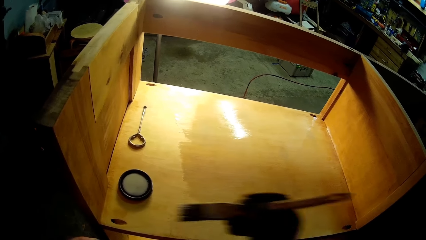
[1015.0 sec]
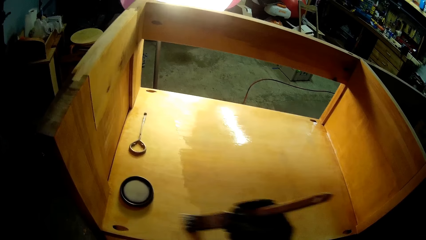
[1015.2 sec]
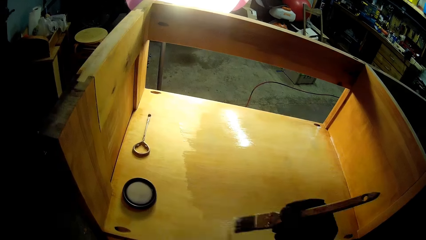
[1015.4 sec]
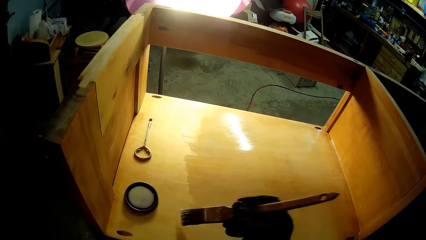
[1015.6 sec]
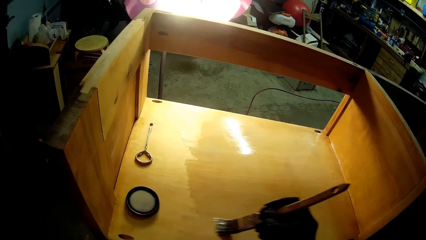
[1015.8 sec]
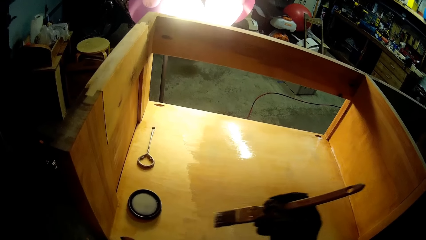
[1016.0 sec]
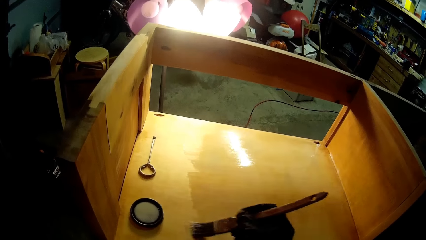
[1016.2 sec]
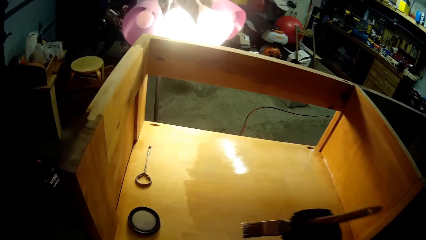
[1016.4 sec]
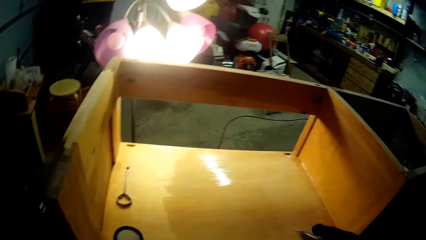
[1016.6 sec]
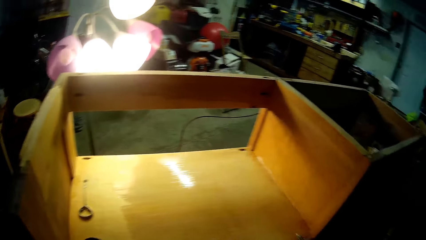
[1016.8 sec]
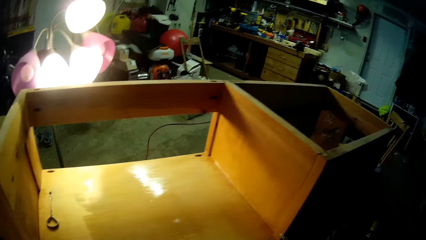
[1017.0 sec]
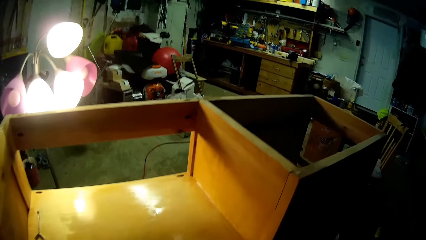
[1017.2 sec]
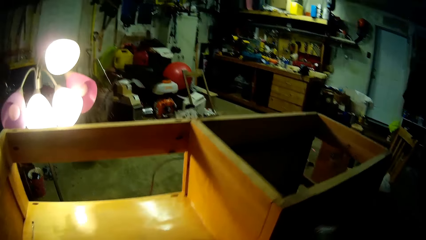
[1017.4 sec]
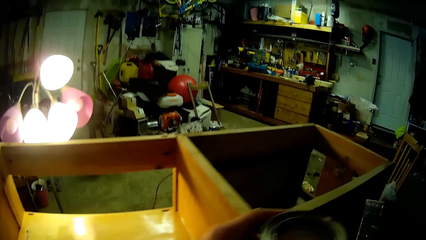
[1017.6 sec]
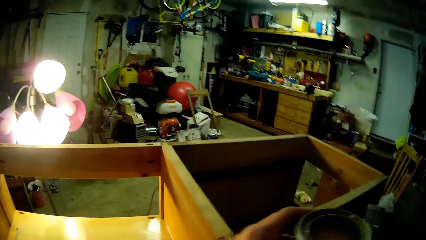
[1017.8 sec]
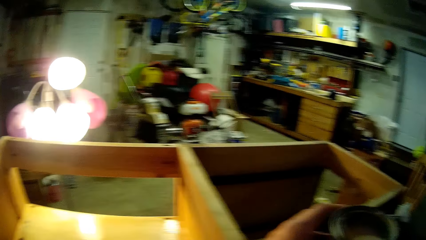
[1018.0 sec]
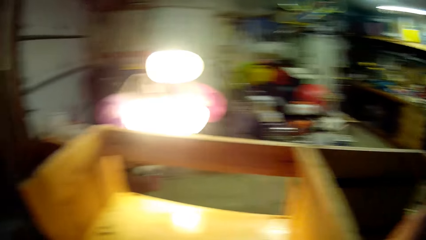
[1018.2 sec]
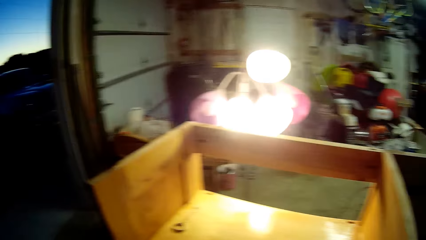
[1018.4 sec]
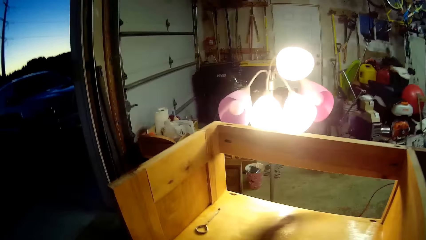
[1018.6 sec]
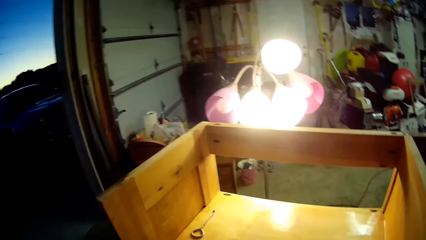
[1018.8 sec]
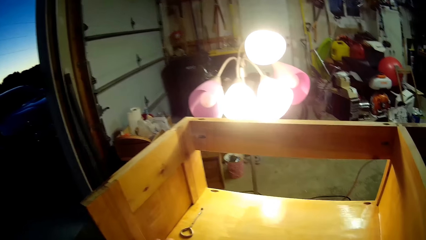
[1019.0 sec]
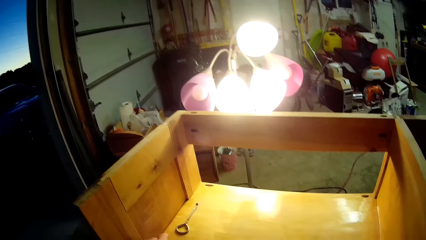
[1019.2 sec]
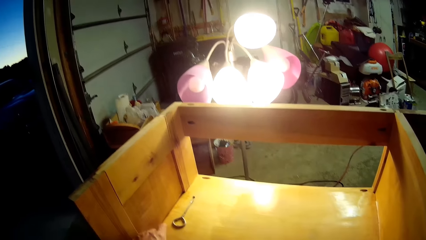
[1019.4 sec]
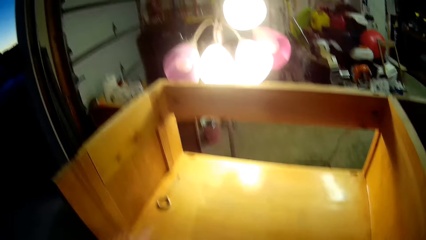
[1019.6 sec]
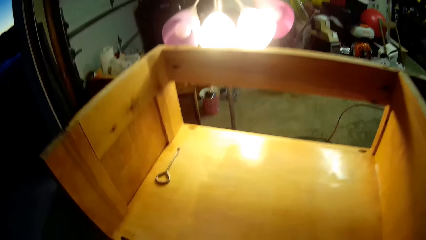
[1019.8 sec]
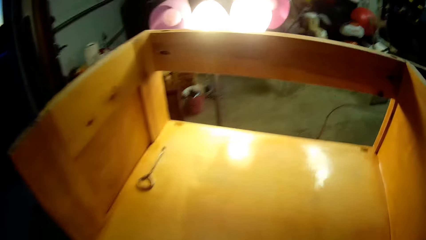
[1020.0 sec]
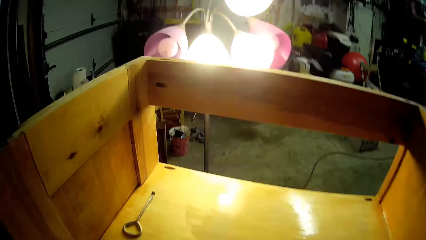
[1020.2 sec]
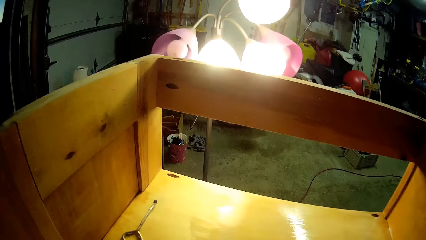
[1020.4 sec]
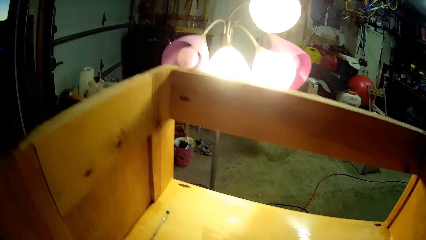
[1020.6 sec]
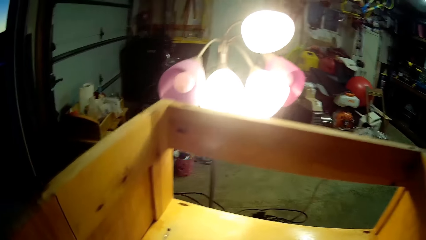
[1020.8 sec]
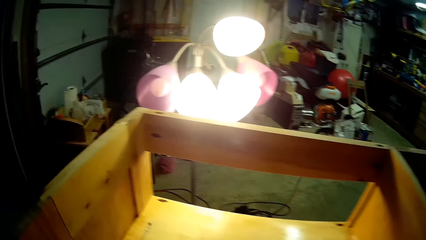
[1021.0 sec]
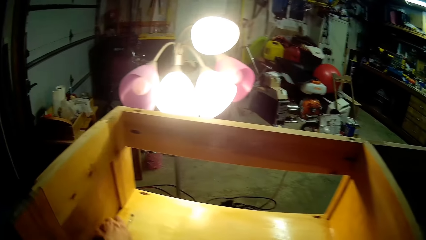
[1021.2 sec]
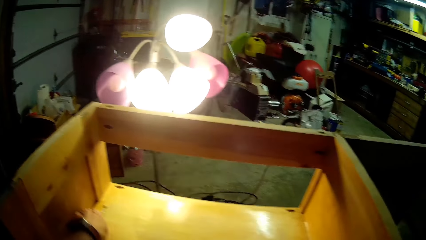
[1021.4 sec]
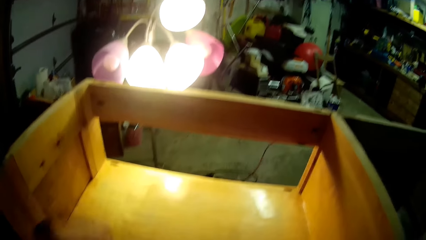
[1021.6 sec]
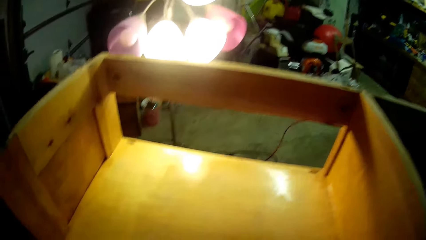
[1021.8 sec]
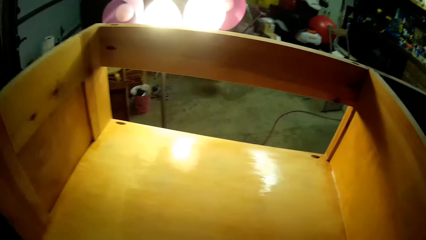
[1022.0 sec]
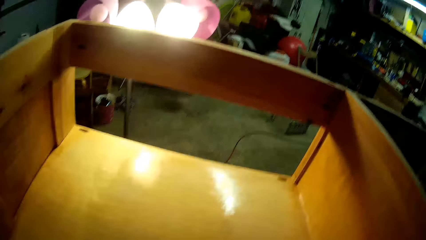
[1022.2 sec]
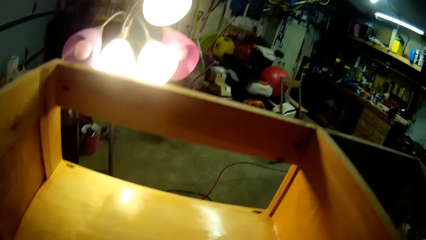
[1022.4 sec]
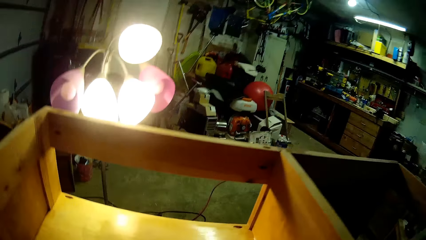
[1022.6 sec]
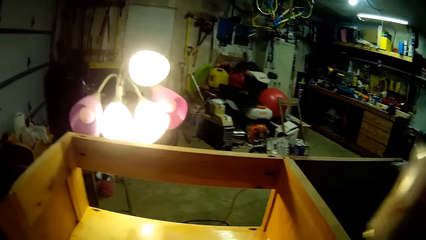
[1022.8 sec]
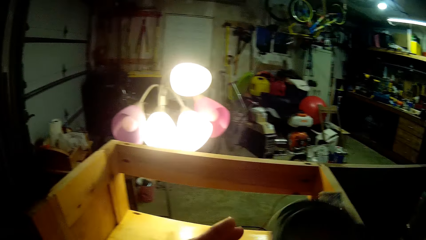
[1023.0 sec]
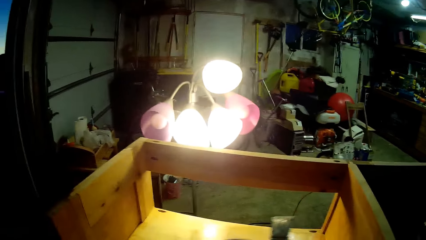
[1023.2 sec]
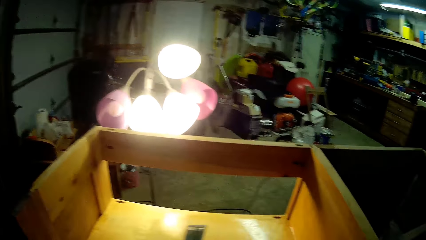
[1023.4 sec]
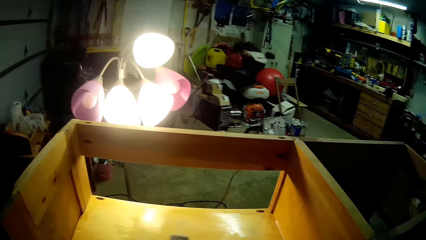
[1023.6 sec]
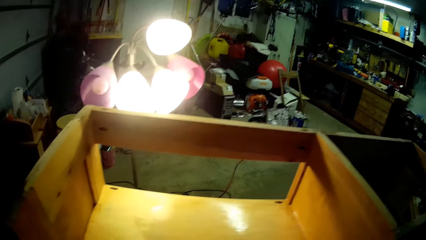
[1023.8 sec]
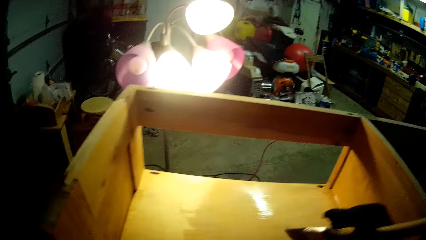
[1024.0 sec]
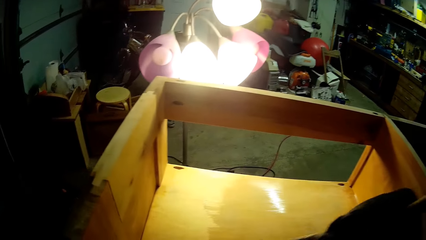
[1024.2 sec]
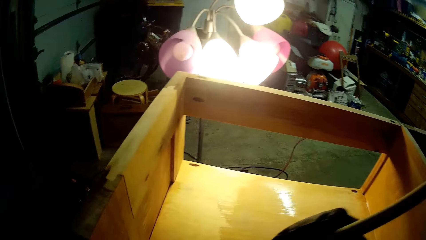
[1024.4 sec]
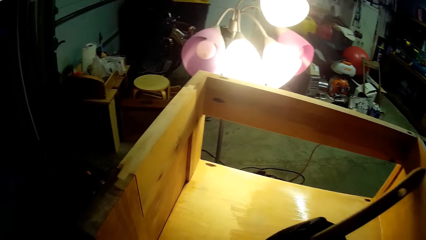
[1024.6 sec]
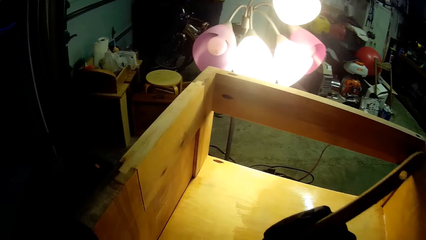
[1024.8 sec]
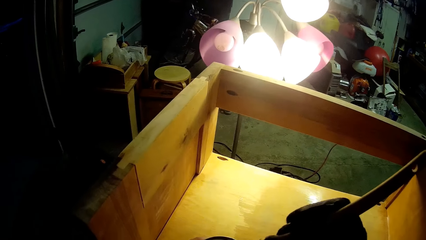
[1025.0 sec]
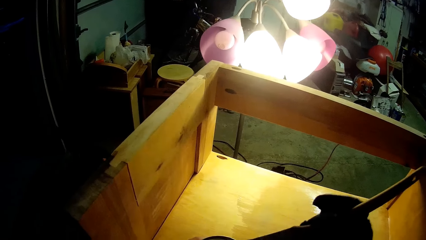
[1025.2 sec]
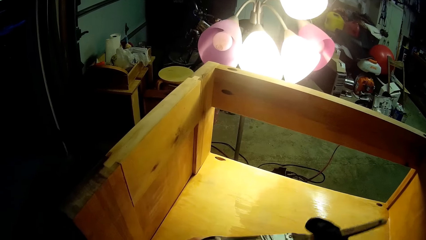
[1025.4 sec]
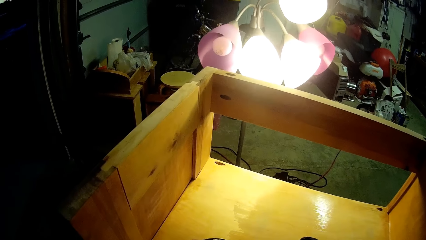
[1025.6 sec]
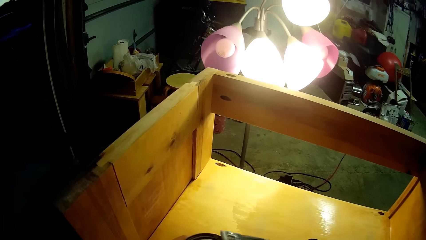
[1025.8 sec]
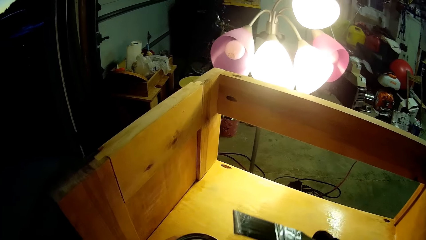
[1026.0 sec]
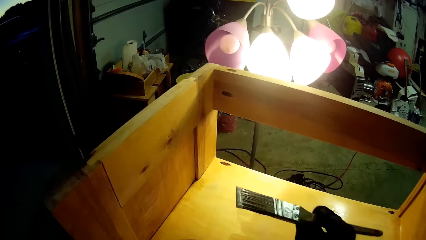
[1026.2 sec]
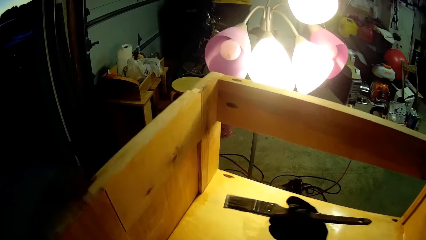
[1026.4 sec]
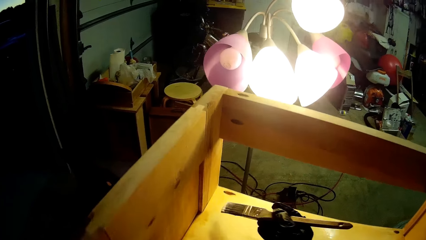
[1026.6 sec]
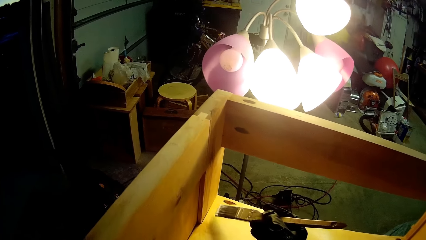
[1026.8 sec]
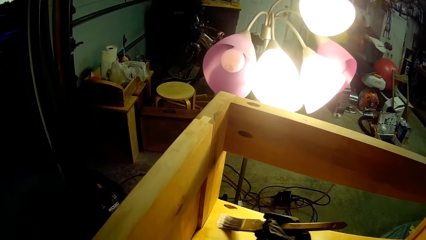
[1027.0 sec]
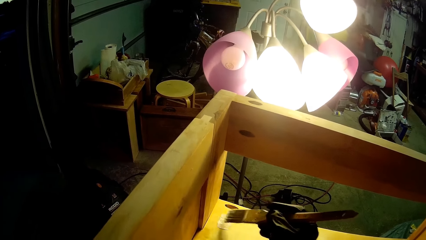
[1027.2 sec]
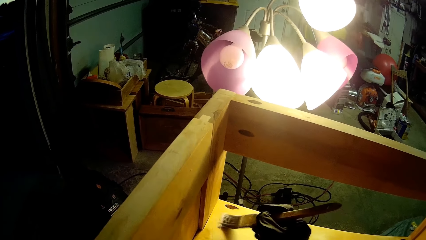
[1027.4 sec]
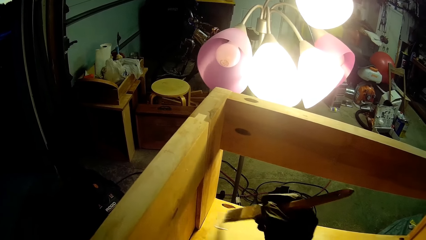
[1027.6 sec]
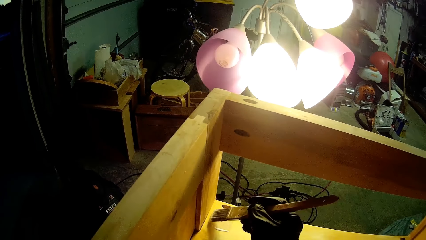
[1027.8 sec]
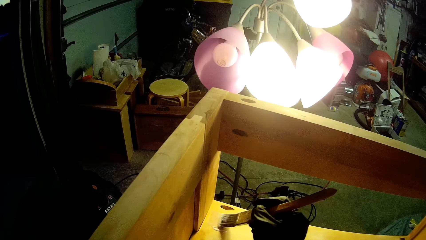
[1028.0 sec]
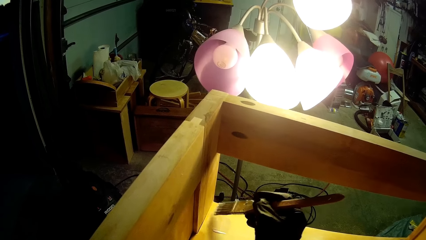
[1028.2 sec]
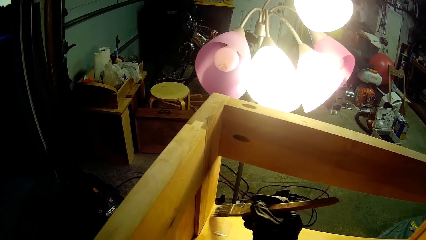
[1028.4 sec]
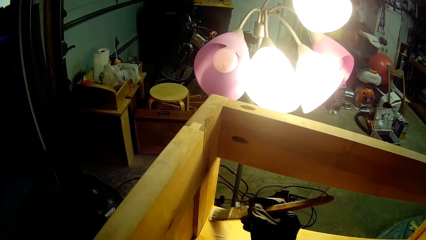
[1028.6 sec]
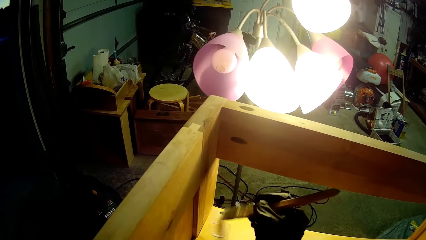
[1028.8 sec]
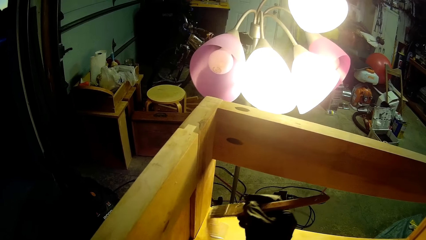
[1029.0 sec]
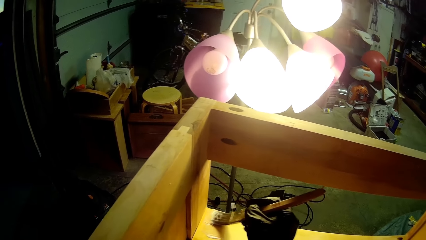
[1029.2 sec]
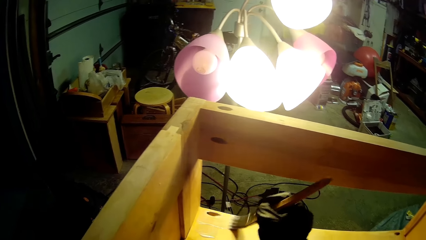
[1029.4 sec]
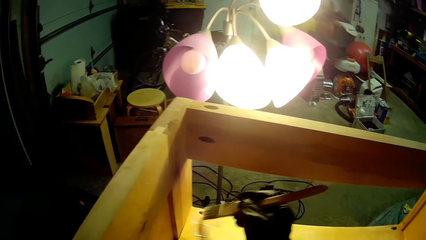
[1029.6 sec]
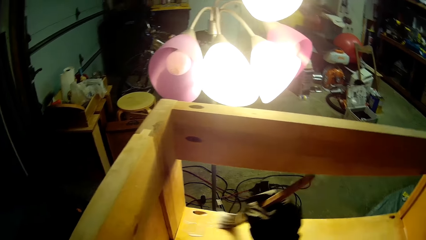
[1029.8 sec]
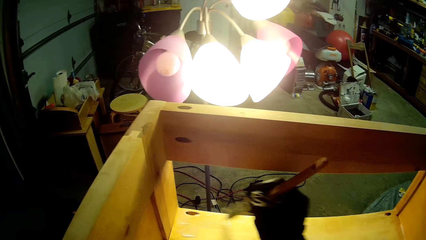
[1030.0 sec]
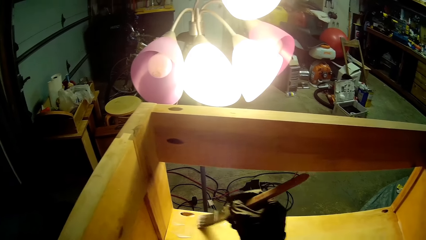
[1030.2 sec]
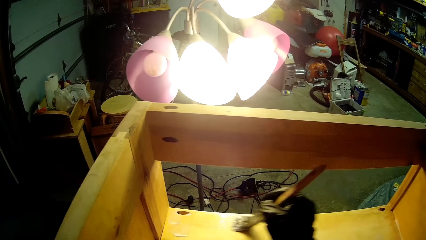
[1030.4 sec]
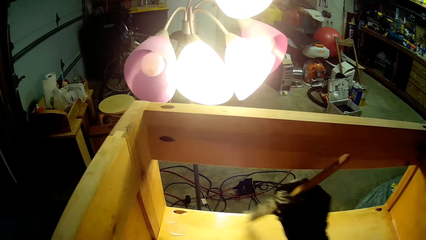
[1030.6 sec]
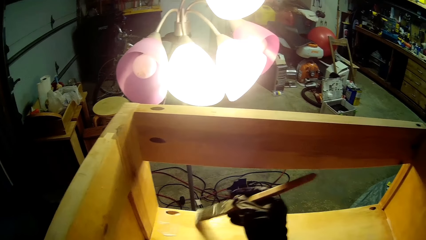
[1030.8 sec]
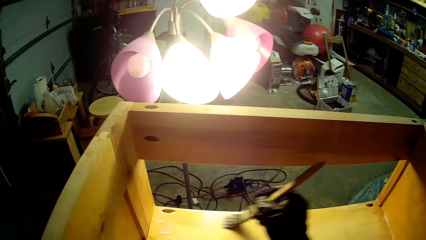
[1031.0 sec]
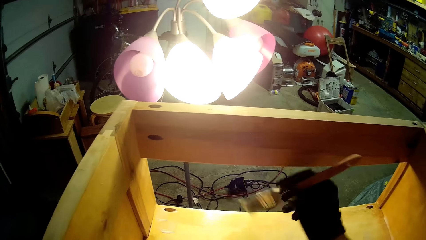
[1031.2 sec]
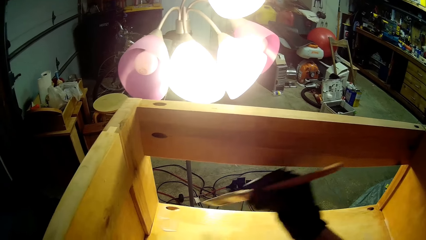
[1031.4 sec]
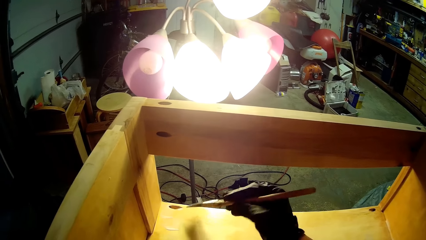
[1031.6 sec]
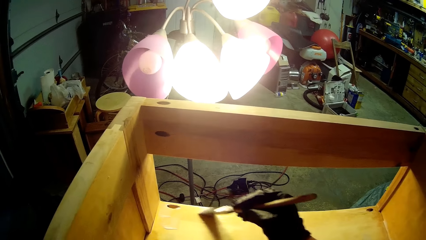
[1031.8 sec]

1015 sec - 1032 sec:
The camera wearer puts away the paint can. They pick up the container cover. They move the container lid aside. They pick up the container opener. They move the opener aside. They dip the paintbrush in paint. They paint the wooden structure.
